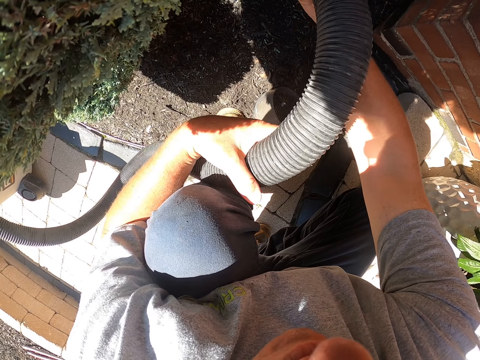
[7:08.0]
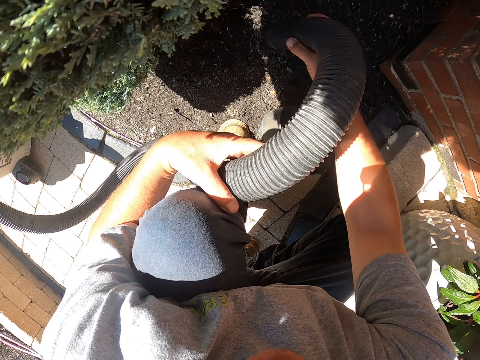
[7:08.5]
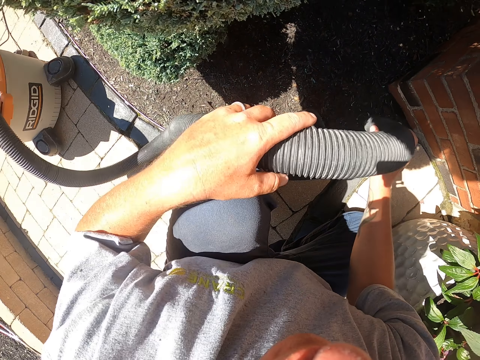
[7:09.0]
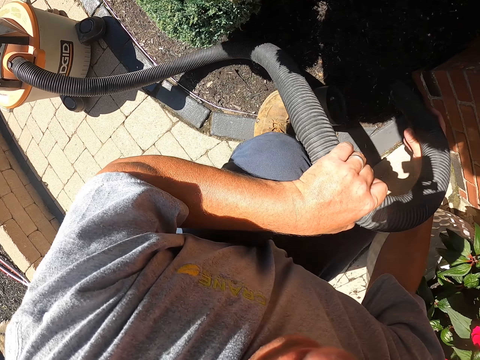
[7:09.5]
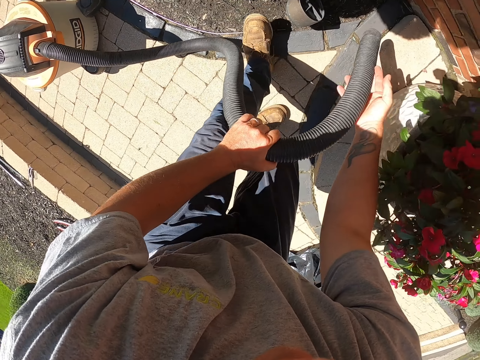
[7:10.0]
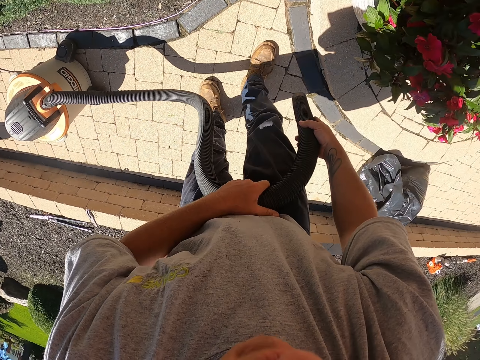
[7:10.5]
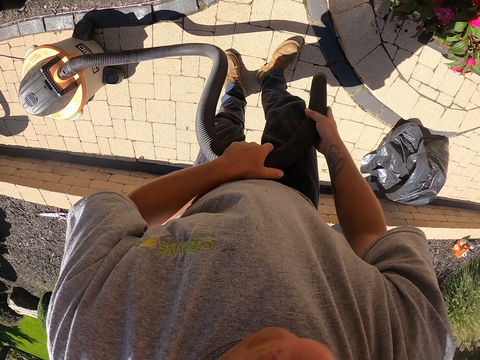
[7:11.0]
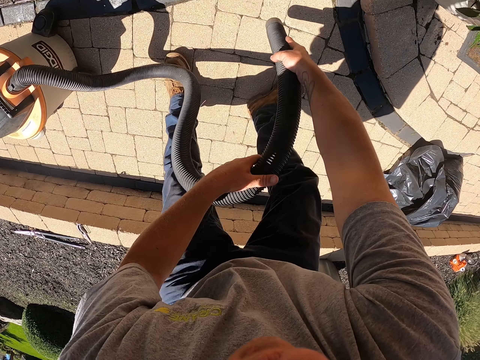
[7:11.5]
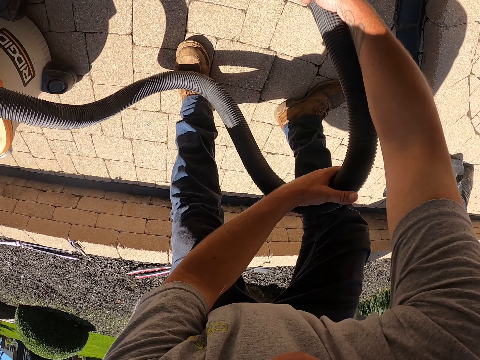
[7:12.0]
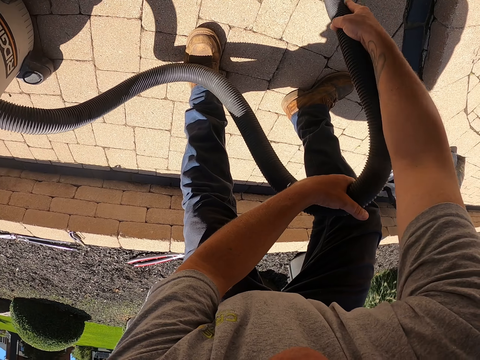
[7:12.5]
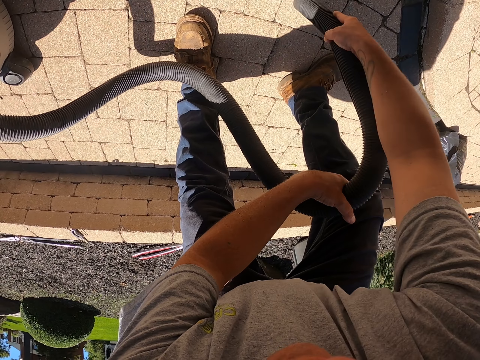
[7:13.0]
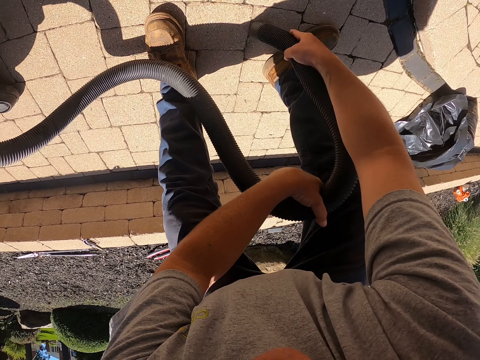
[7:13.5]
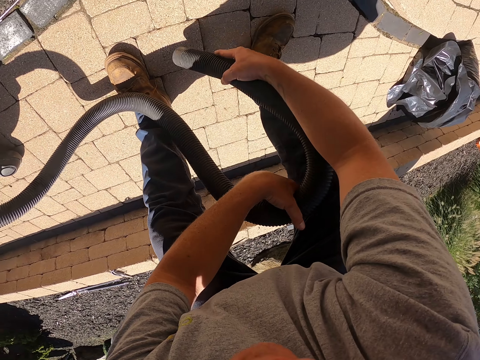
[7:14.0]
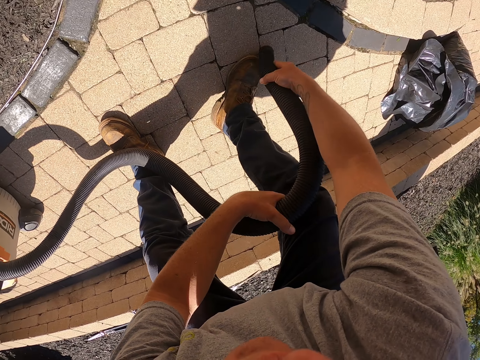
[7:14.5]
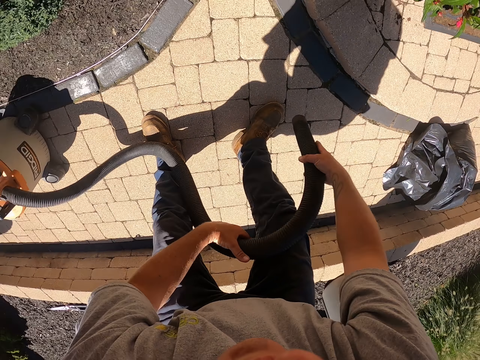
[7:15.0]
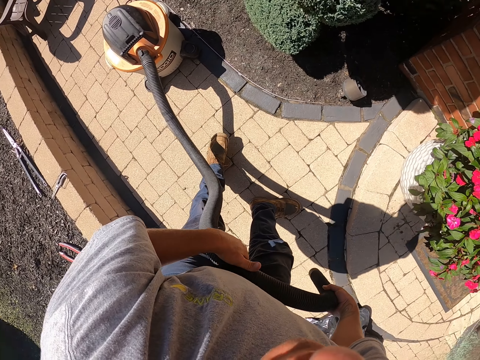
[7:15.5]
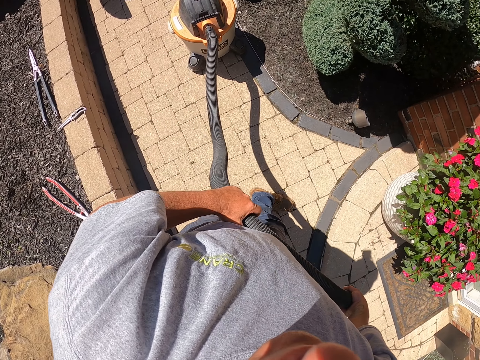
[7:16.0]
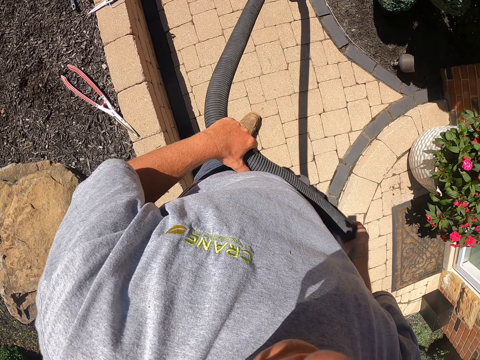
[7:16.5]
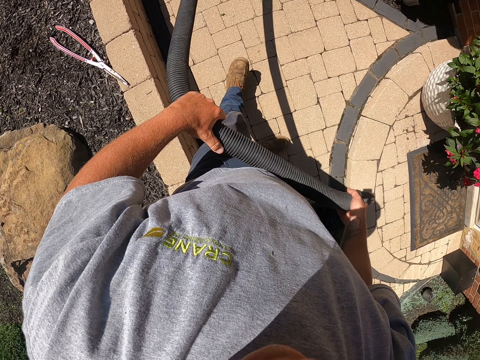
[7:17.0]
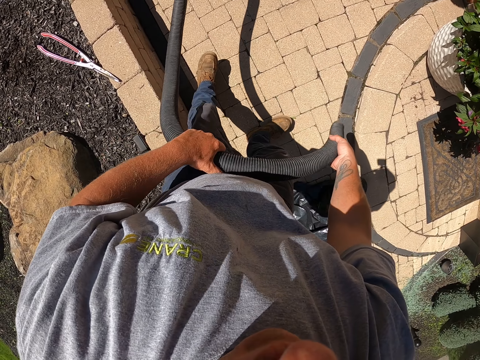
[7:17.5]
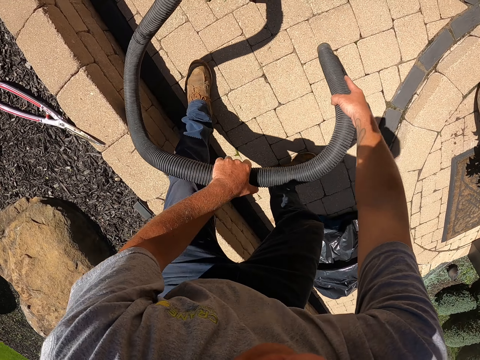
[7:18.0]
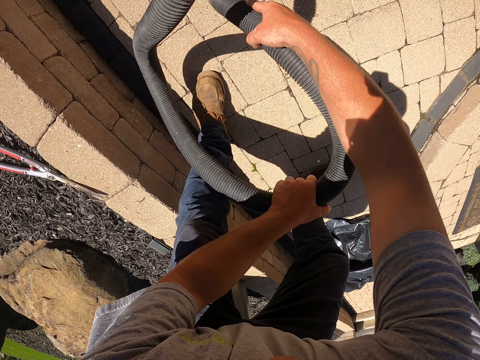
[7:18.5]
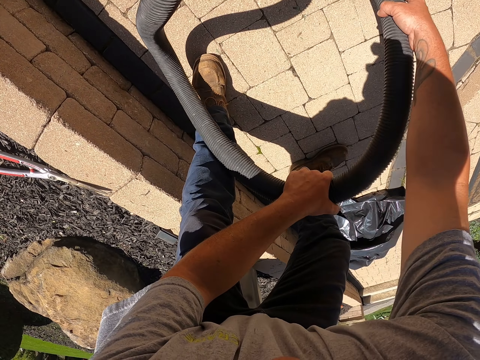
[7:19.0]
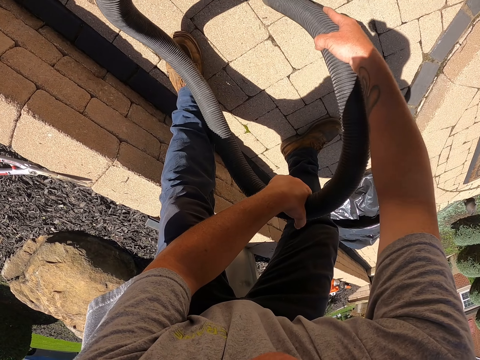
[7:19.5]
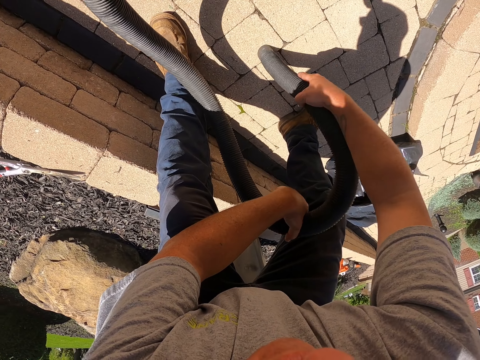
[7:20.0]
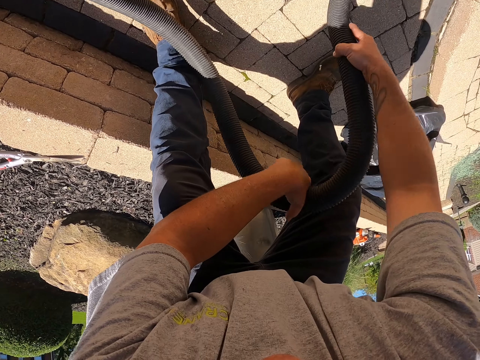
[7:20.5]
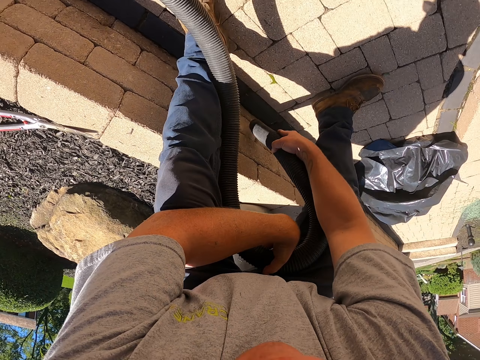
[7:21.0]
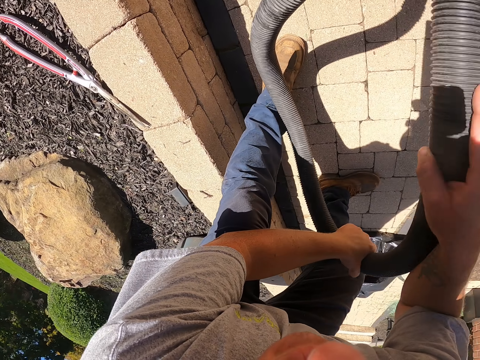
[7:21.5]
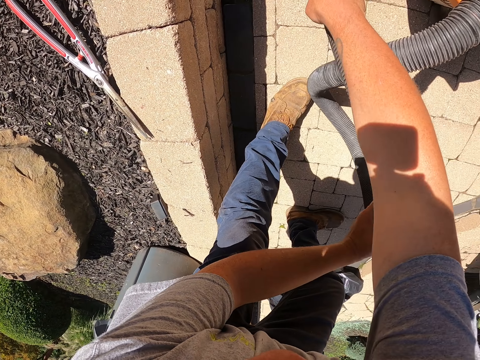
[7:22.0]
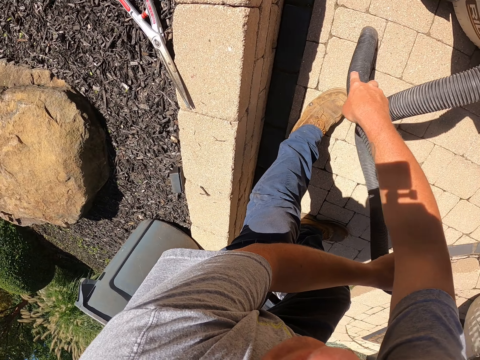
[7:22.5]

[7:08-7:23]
The camera wearer stands. They stop cleaning and look around. They clean the pavement with the garden vacuum. They move the legs, stop cleaning and look around. They clean the pavement with the garden vacuum.

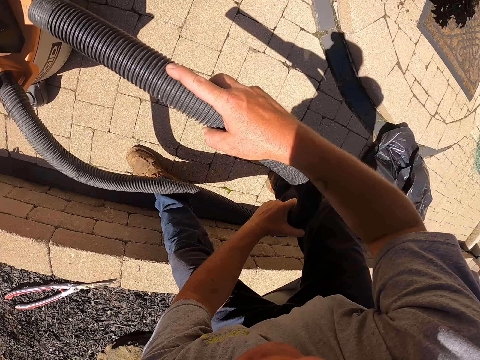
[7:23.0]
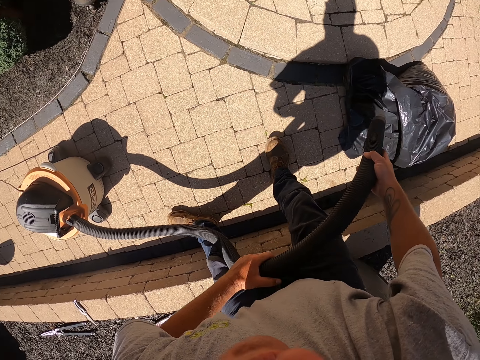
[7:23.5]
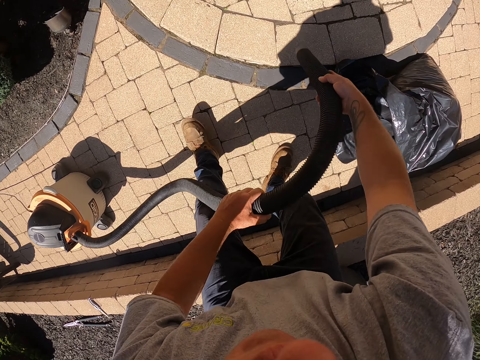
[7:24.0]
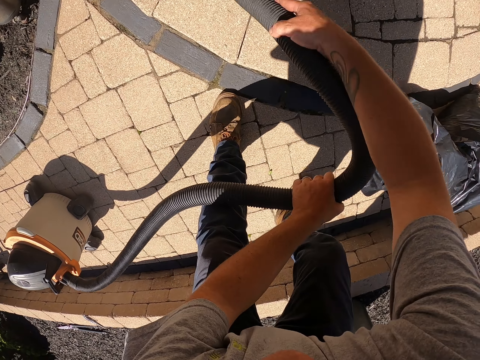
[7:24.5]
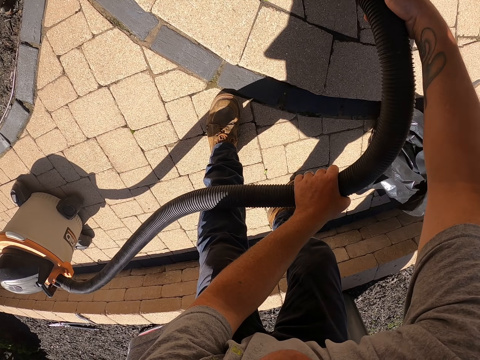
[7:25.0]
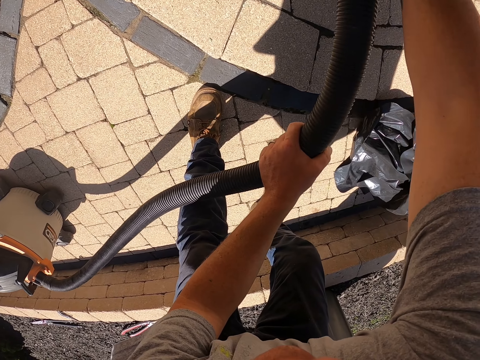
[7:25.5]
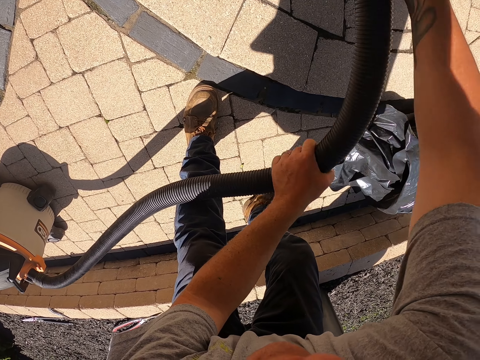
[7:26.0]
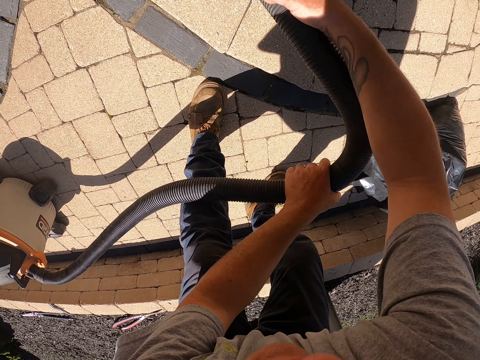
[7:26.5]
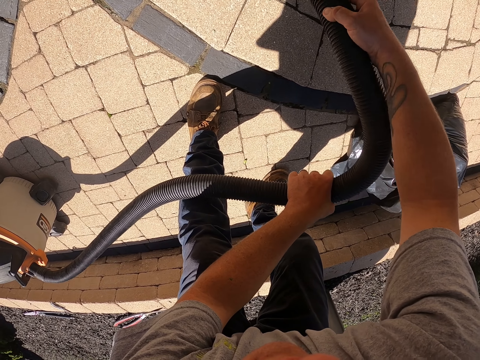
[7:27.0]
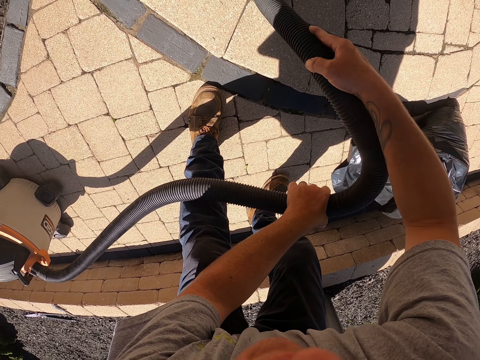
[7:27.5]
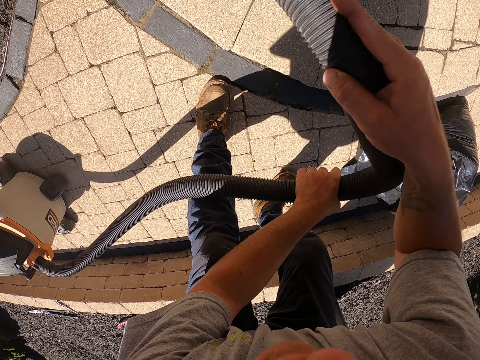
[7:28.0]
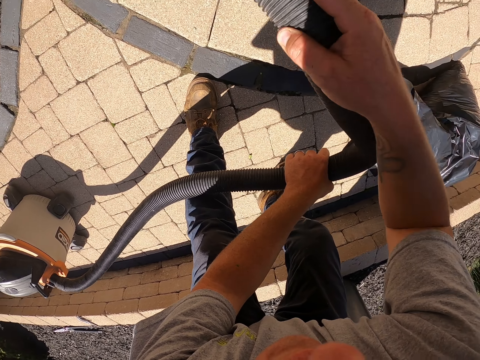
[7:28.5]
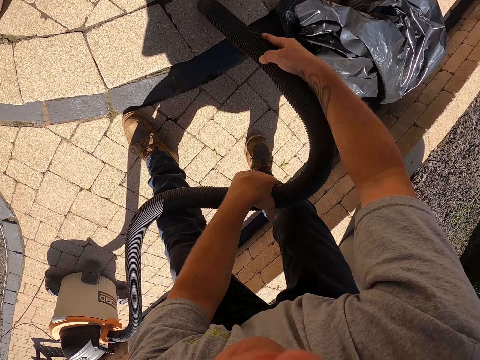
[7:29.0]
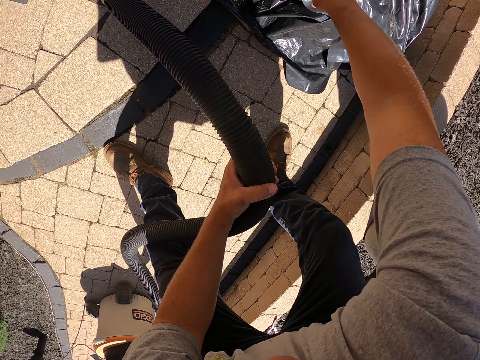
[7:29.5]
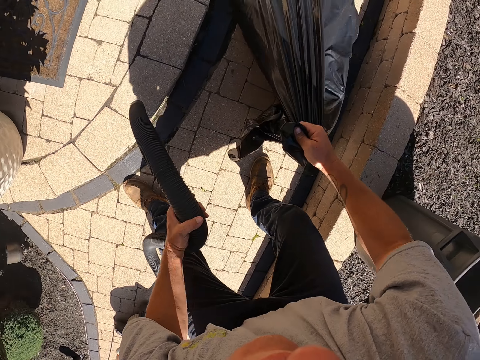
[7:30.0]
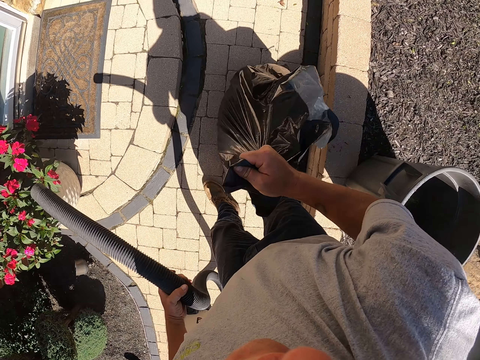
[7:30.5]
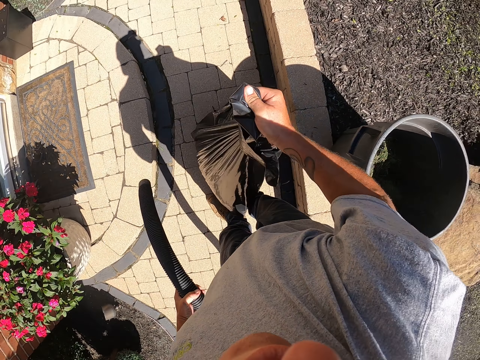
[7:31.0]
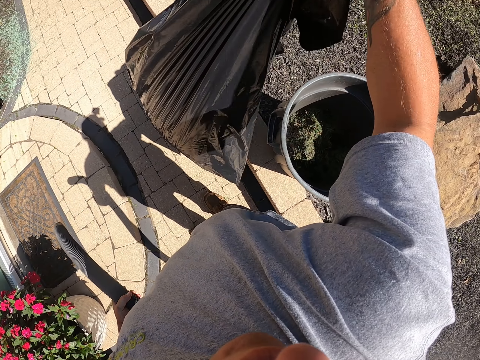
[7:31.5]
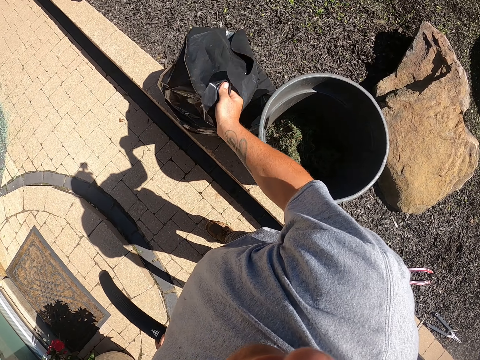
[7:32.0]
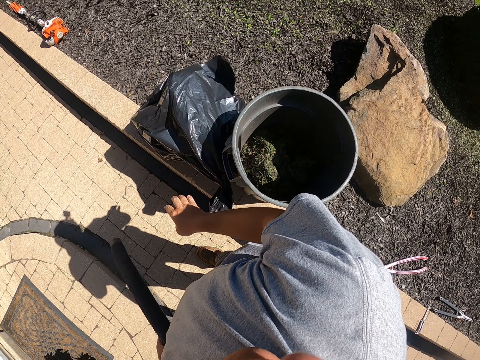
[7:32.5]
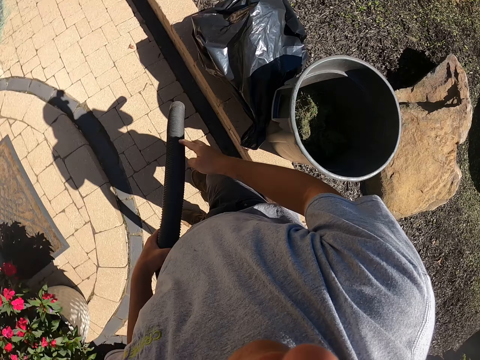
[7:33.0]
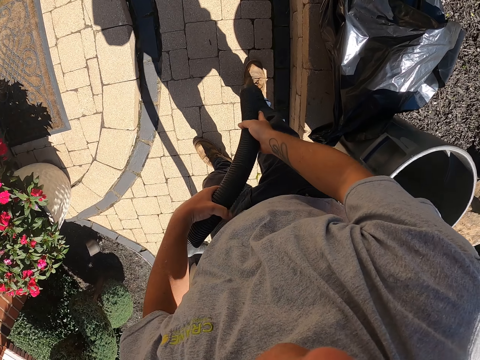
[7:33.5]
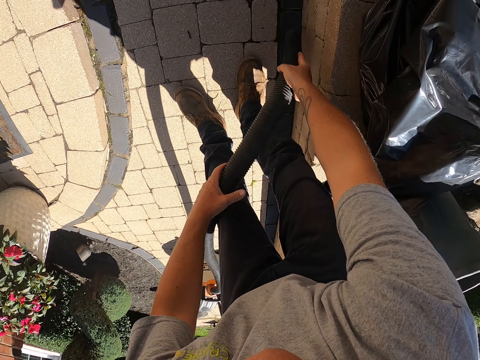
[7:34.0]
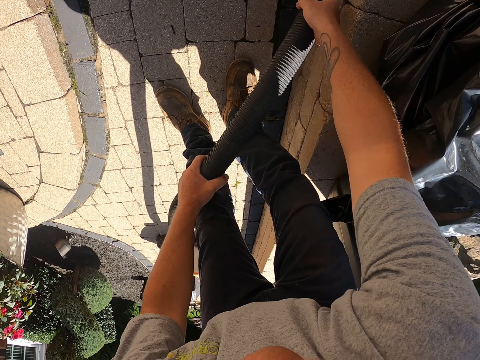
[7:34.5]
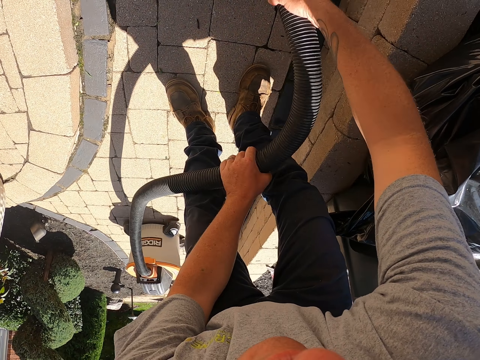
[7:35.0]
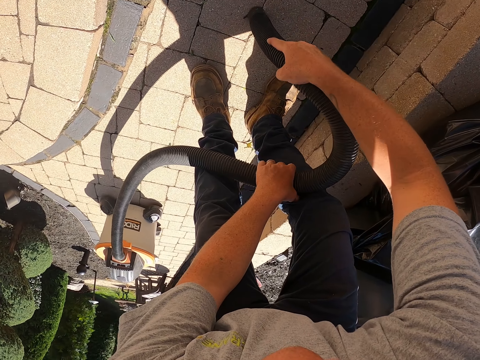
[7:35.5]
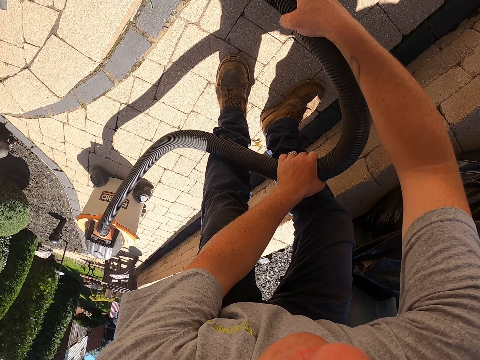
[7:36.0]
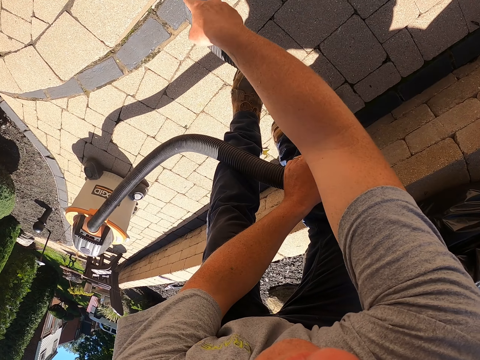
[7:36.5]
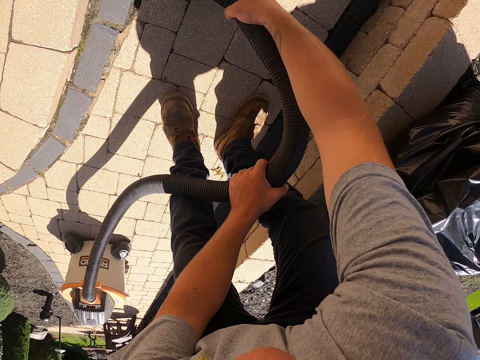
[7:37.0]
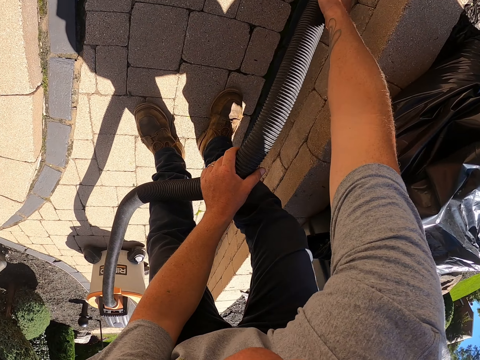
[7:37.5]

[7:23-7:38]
The camera wearer picks up the paper bag. They stop cleaning. They put the paper bag down. They hold the pipe with both hands. They look around. They clean the pavement with the garden vacuum.
